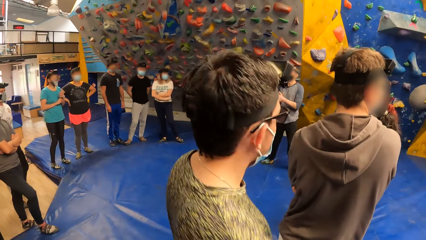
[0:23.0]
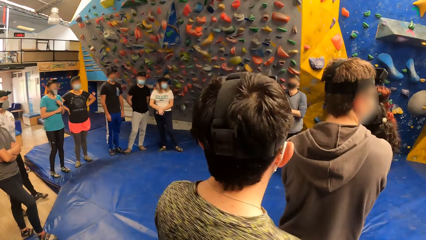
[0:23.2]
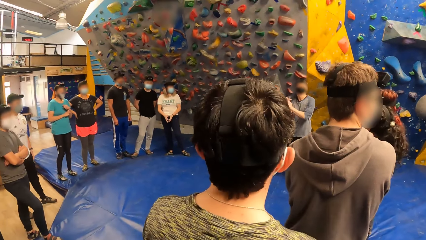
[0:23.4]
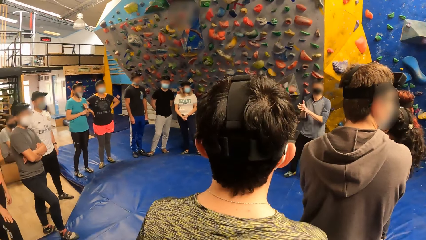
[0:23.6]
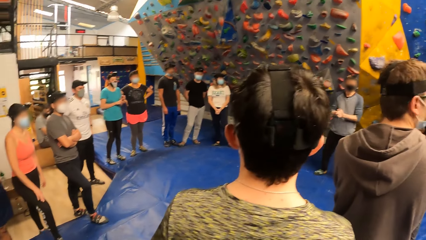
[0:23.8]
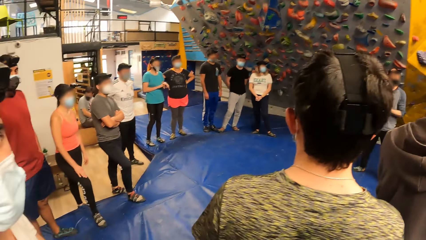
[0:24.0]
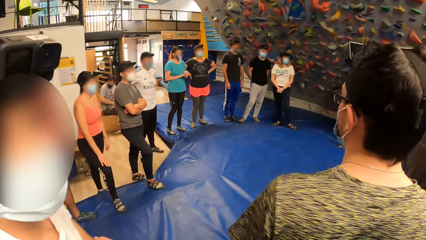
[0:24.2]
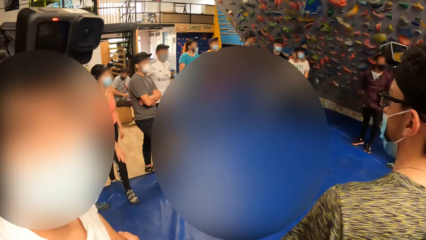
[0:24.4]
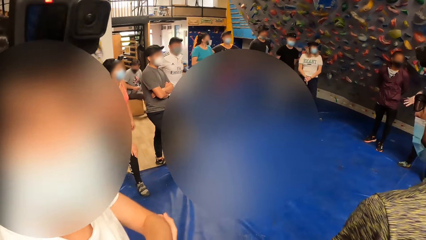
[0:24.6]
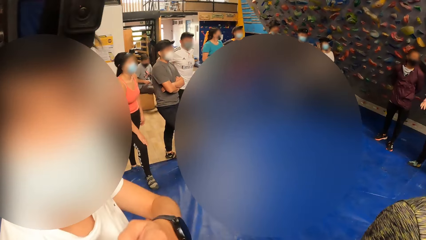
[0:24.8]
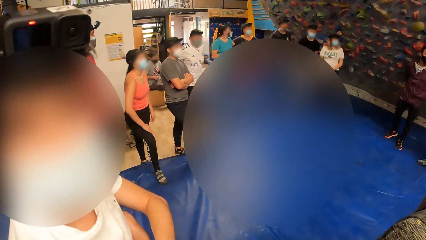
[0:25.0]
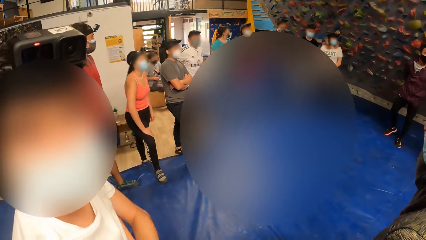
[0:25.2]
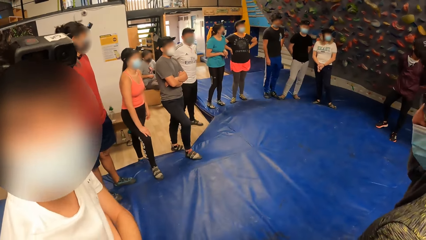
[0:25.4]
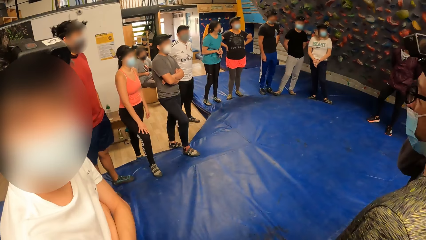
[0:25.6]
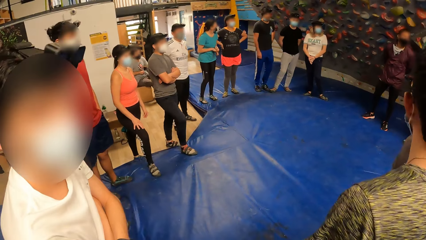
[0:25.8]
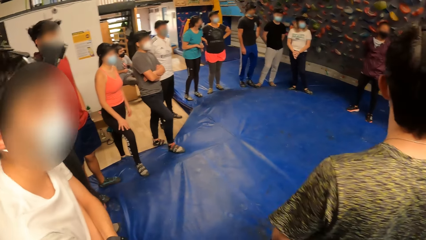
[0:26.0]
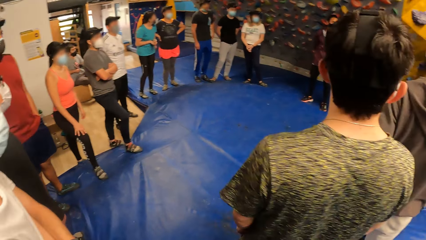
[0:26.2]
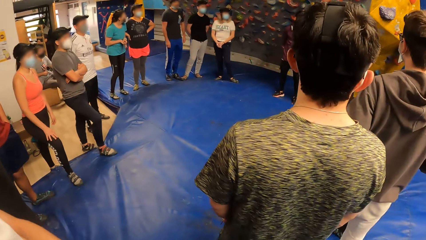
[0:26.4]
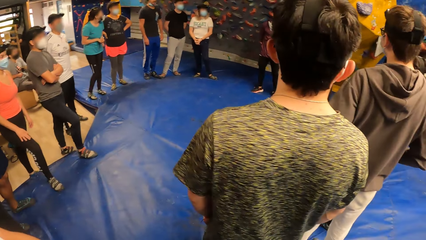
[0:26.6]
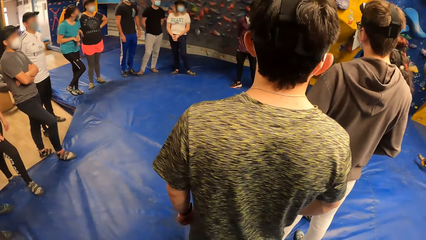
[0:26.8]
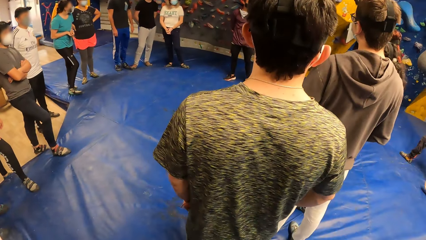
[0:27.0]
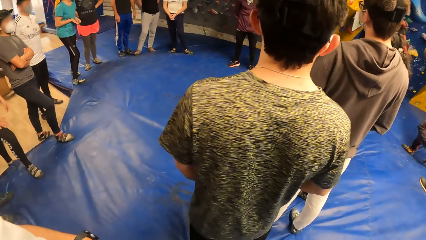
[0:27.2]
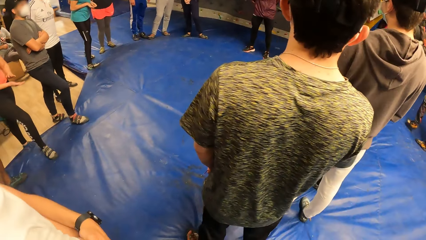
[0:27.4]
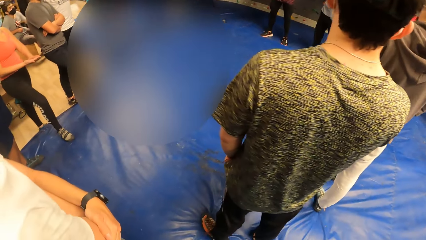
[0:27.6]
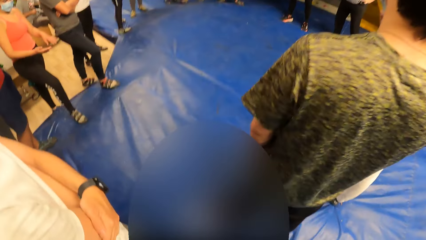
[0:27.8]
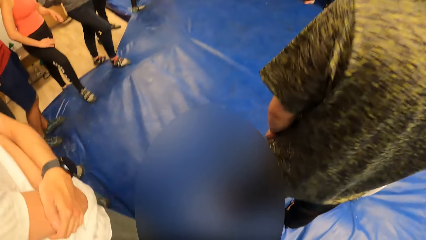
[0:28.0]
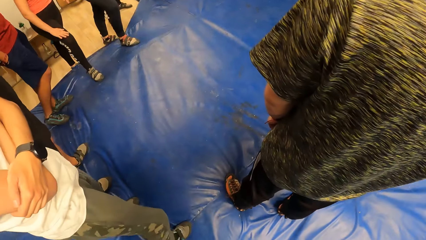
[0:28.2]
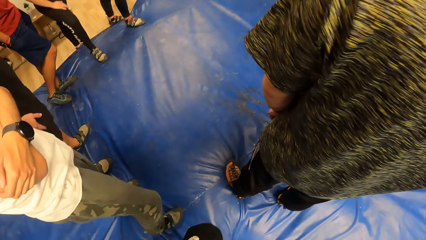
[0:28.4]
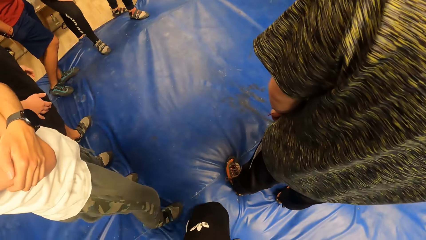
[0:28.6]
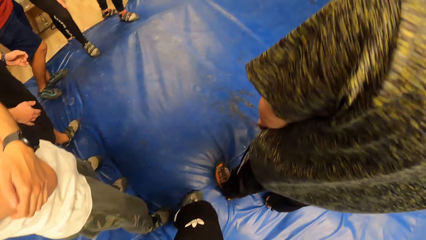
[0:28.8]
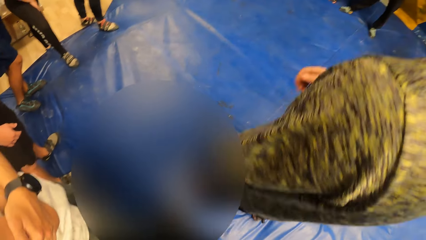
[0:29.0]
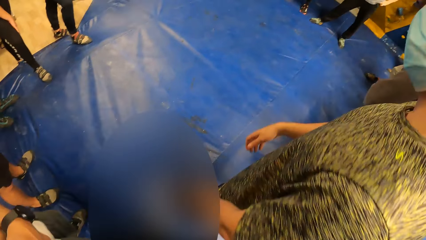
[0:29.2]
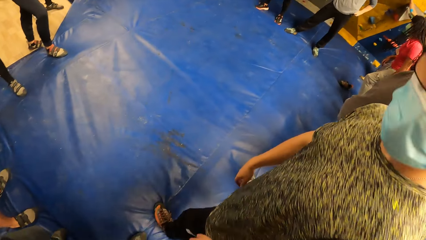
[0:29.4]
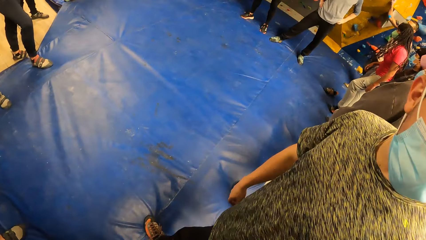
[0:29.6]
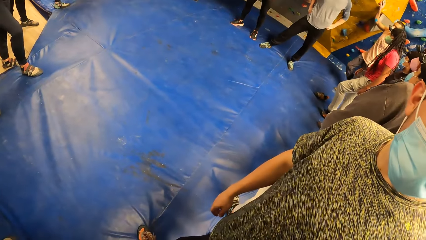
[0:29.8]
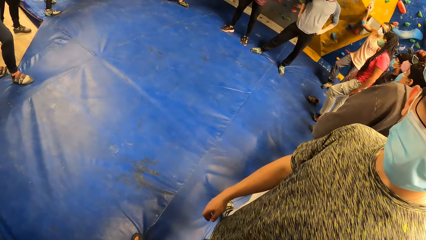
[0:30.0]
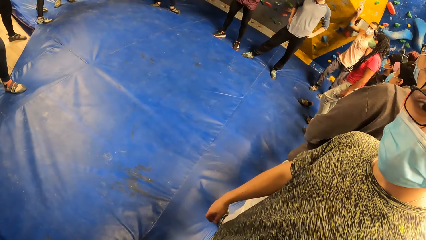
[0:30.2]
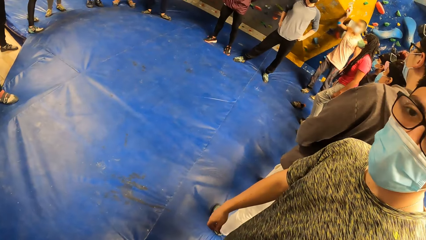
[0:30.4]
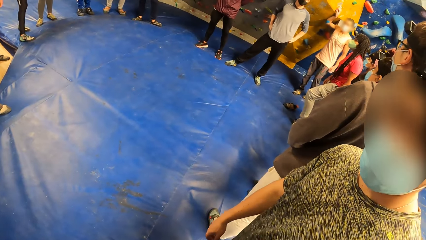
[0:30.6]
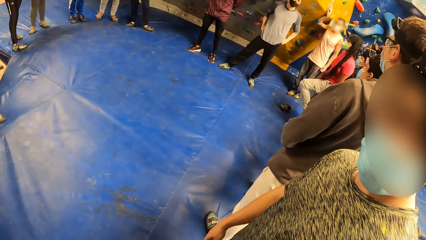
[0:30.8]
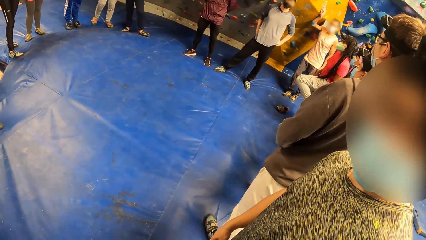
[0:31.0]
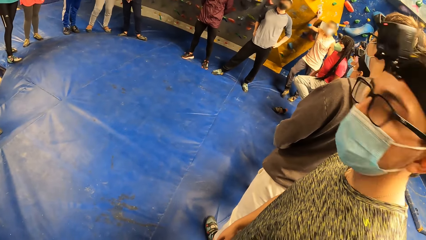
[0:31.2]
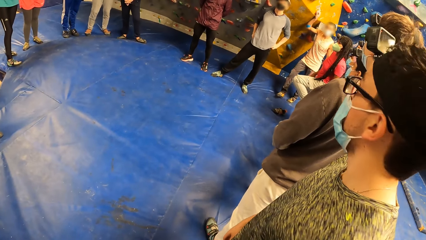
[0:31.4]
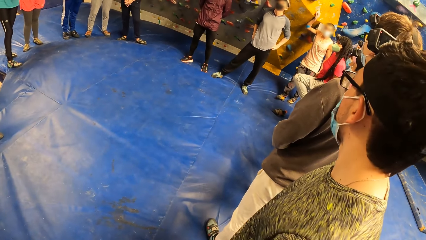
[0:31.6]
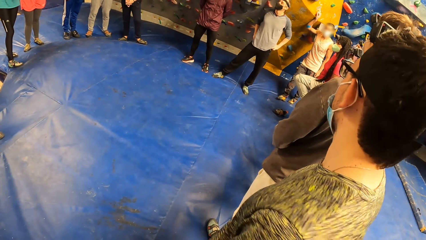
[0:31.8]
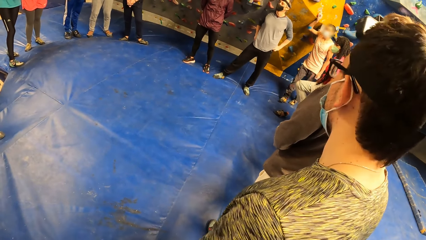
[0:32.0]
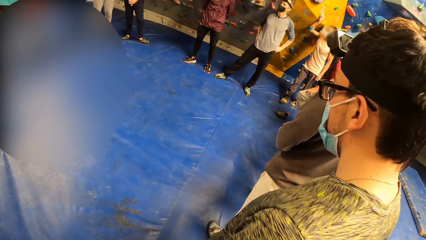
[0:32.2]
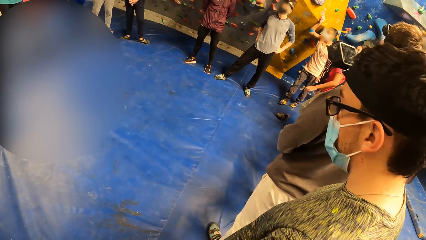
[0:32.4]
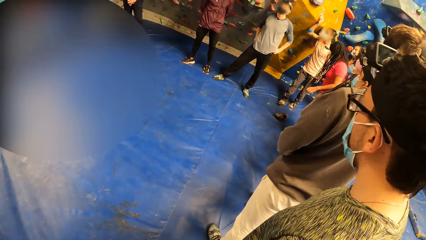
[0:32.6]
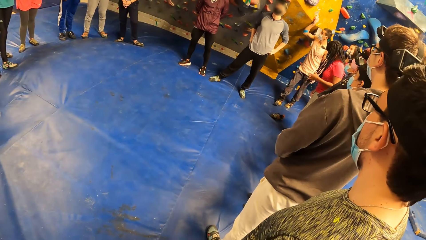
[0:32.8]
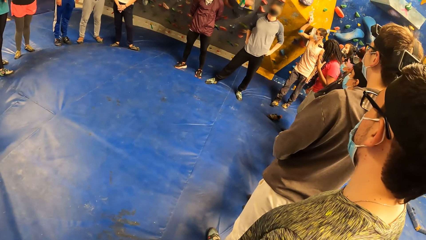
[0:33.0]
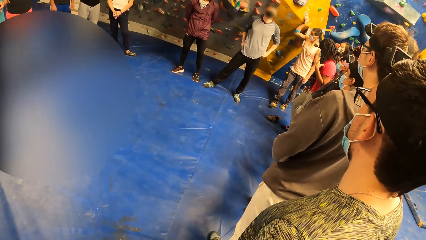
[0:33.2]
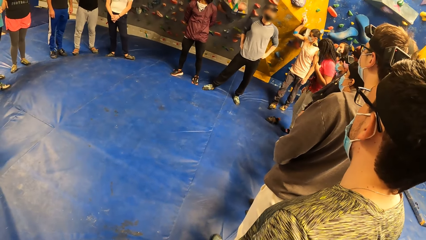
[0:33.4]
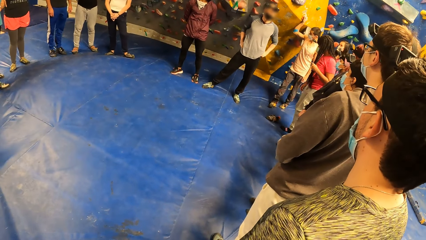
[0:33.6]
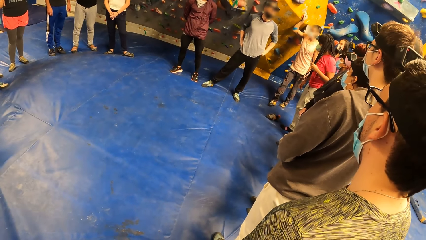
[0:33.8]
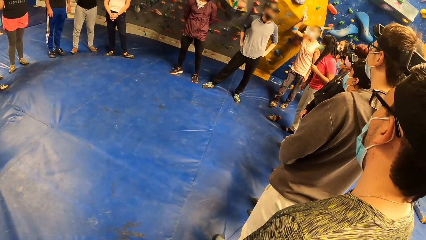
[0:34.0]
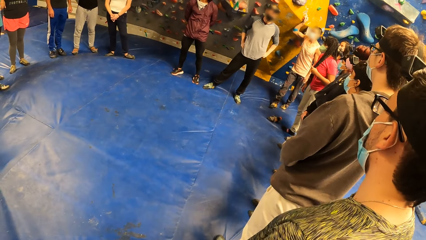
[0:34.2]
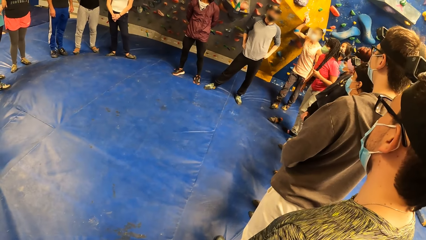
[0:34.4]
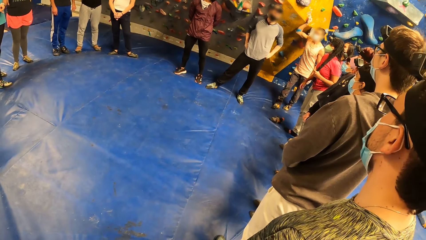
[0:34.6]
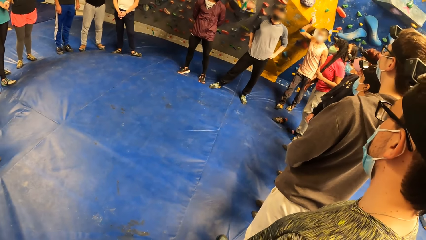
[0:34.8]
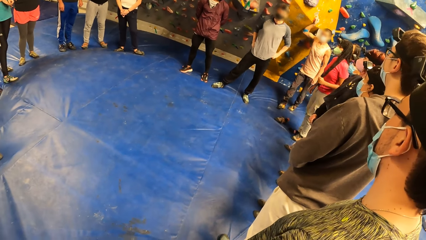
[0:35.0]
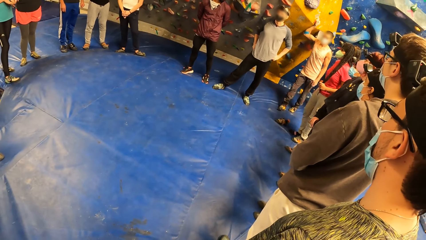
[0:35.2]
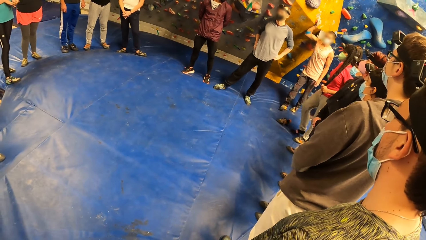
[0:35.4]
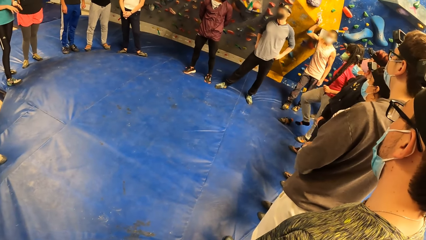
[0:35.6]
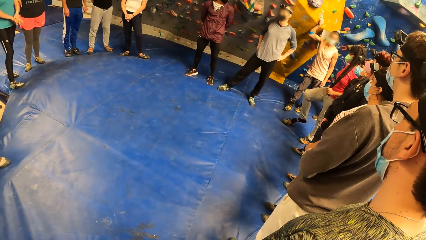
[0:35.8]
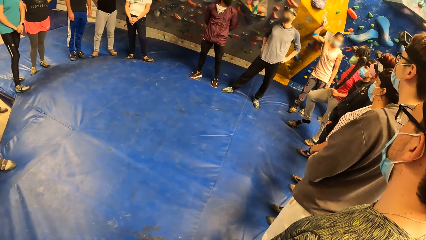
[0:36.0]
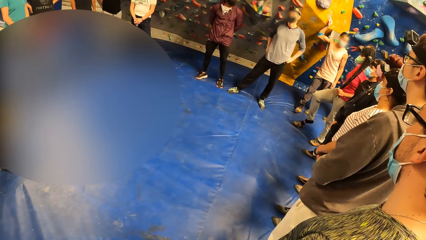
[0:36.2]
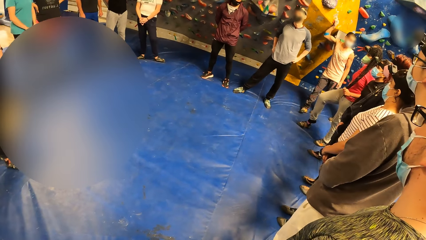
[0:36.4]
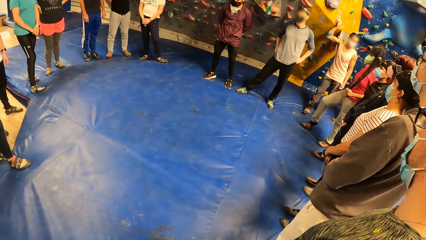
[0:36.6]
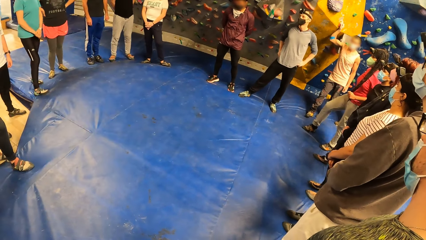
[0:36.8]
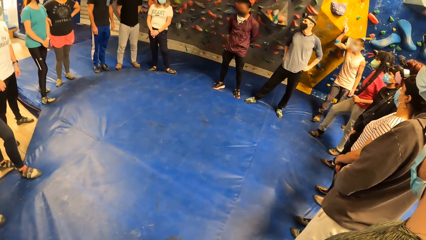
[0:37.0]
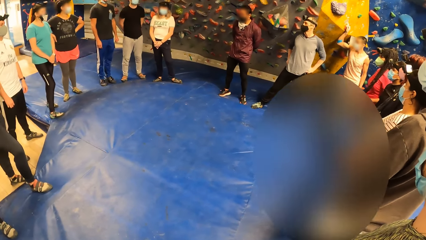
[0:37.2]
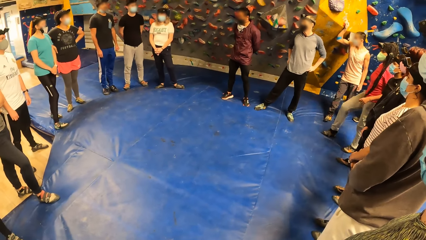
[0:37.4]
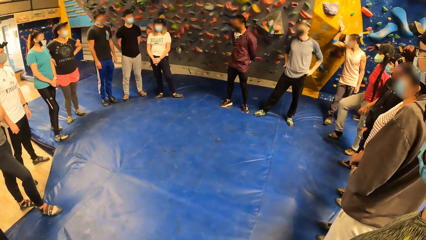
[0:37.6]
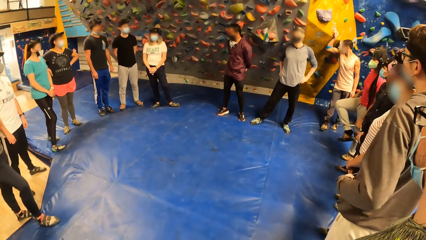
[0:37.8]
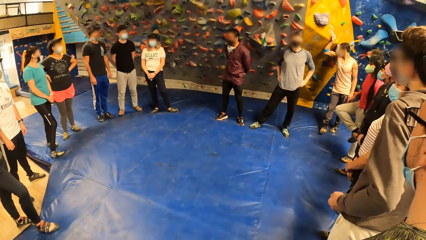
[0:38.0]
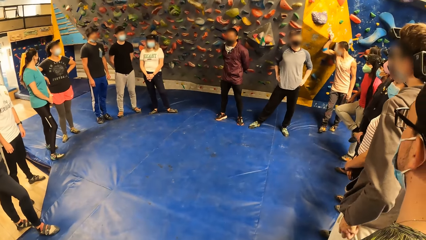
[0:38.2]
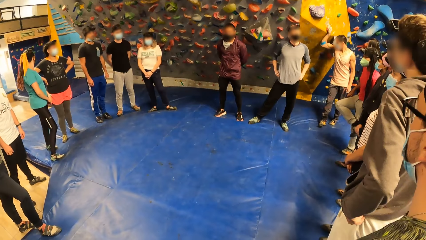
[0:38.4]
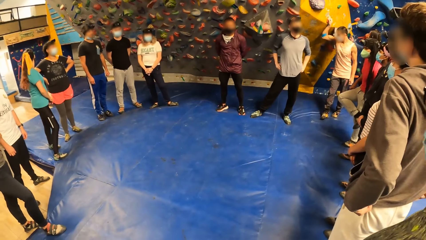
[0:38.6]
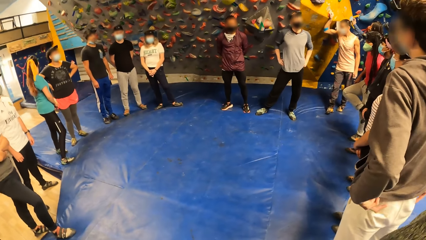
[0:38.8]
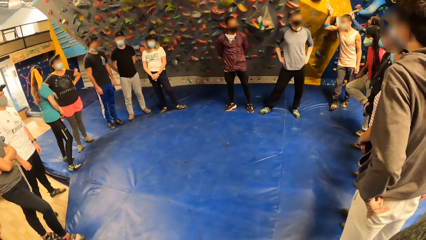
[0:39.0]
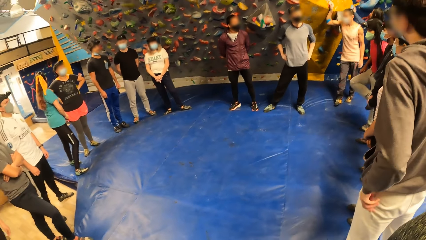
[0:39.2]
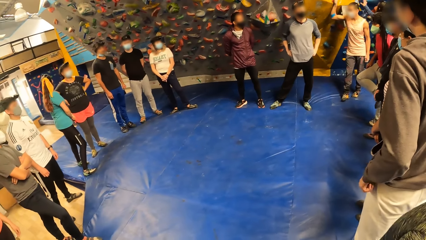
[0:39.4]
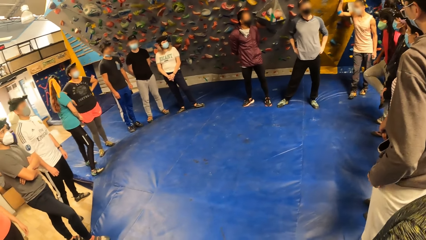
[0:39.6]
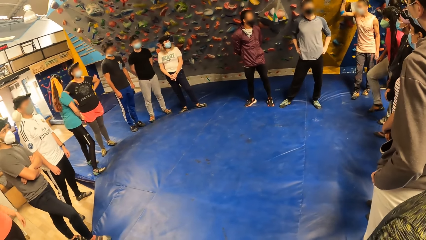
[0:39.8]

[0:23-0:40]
The camera wearer looks around the playground. They look at a man. They converse with the man. They look at another man. They look at the team.
